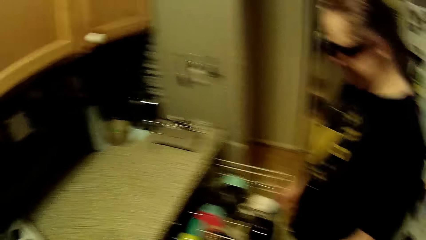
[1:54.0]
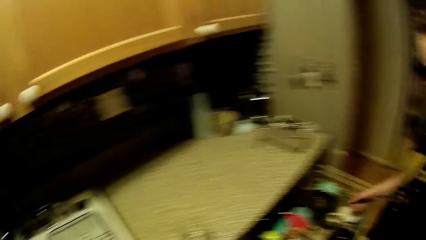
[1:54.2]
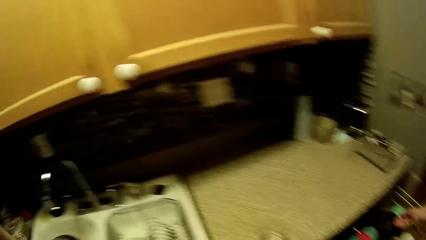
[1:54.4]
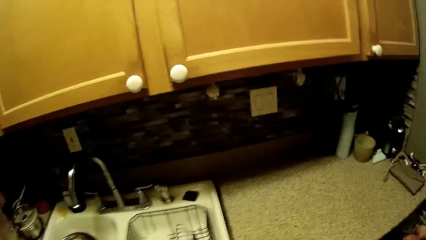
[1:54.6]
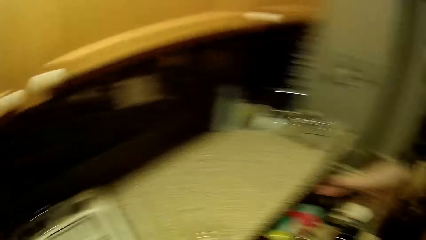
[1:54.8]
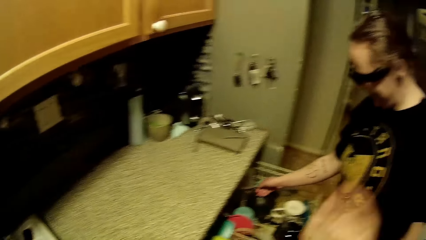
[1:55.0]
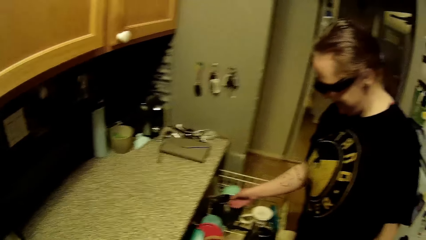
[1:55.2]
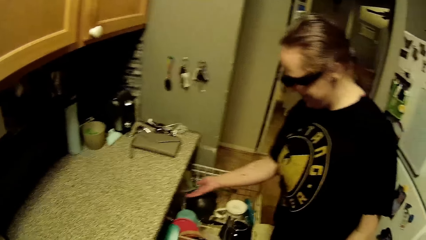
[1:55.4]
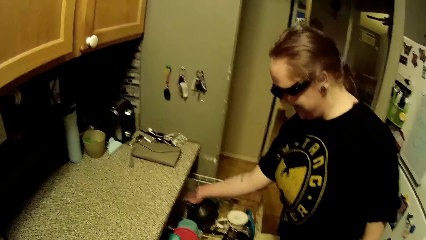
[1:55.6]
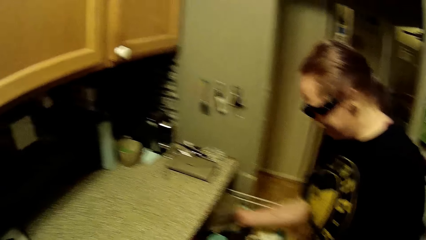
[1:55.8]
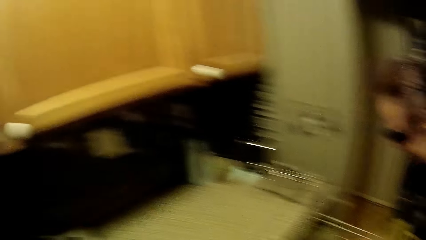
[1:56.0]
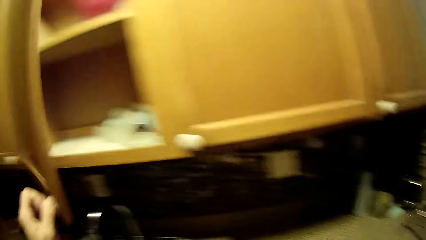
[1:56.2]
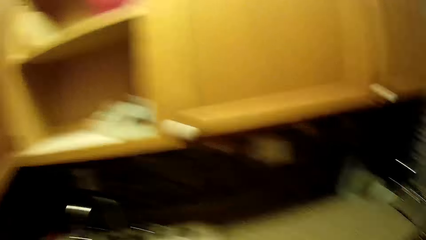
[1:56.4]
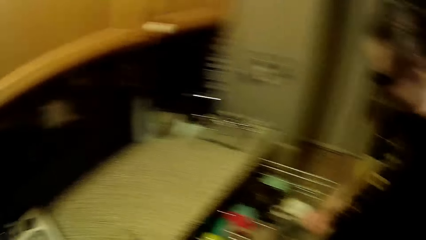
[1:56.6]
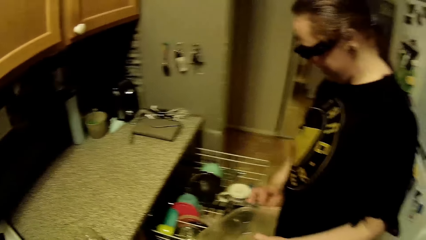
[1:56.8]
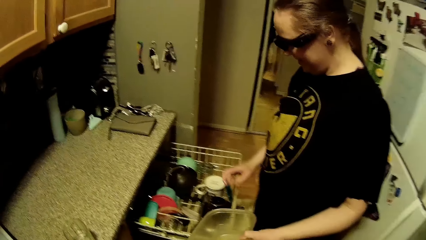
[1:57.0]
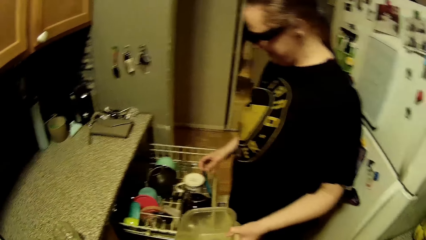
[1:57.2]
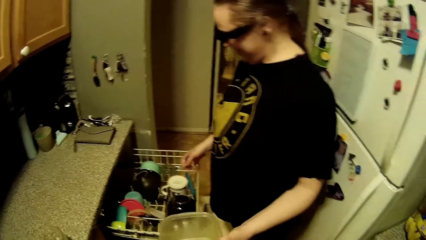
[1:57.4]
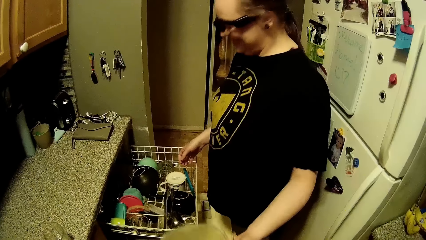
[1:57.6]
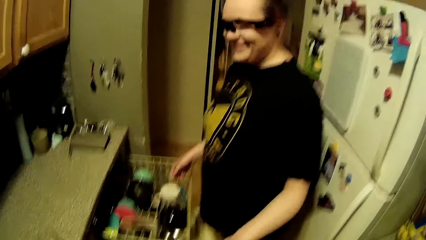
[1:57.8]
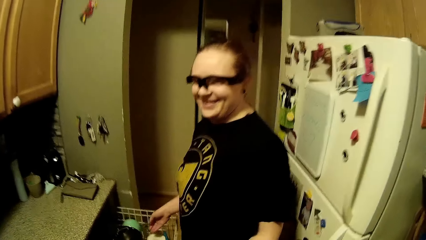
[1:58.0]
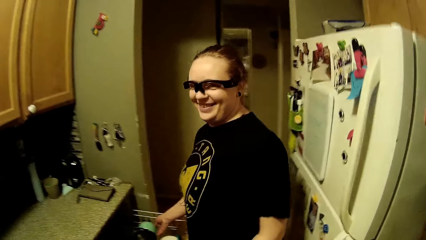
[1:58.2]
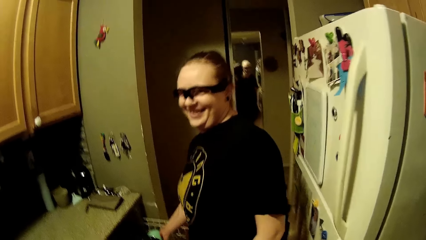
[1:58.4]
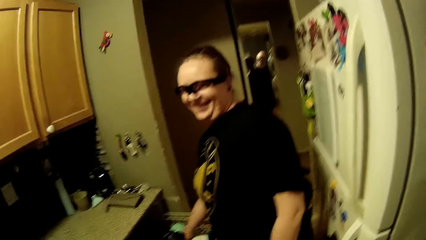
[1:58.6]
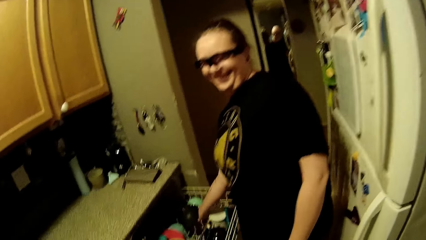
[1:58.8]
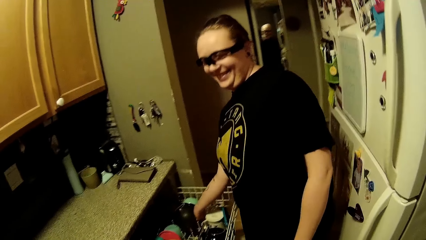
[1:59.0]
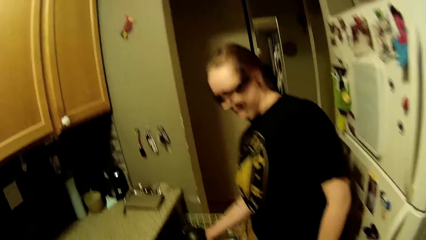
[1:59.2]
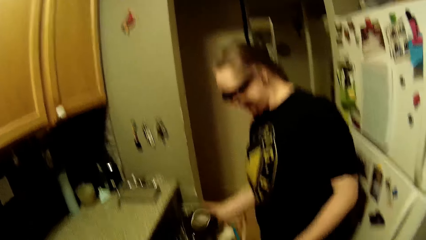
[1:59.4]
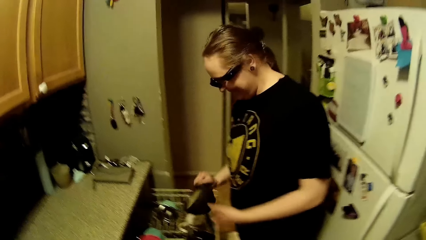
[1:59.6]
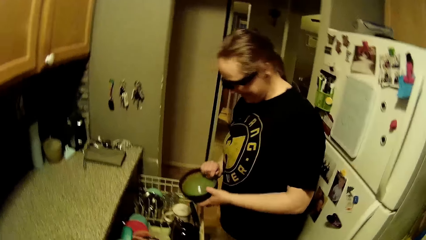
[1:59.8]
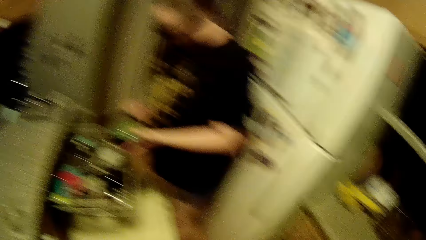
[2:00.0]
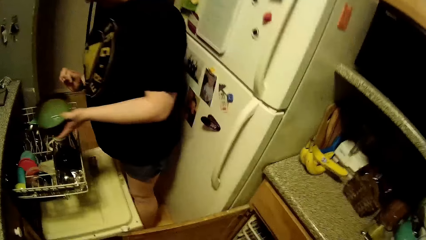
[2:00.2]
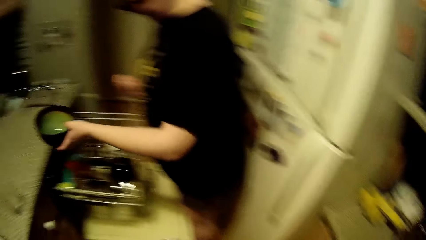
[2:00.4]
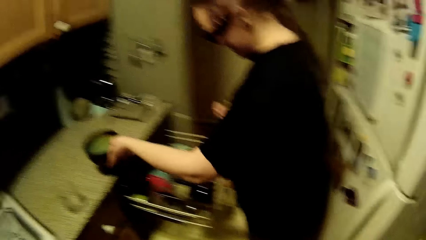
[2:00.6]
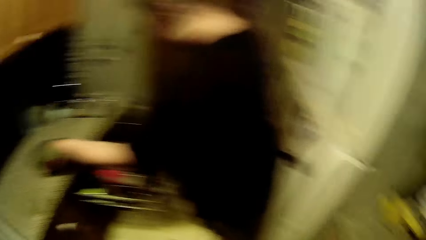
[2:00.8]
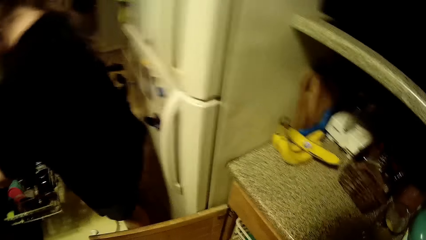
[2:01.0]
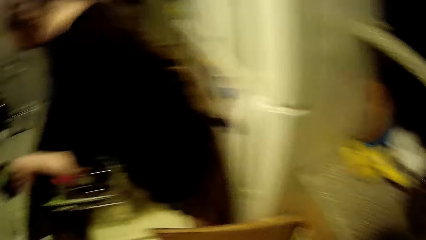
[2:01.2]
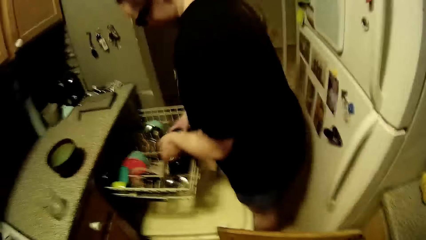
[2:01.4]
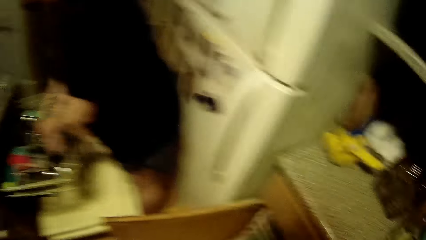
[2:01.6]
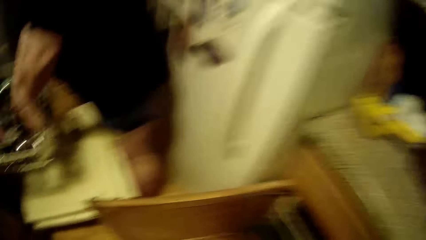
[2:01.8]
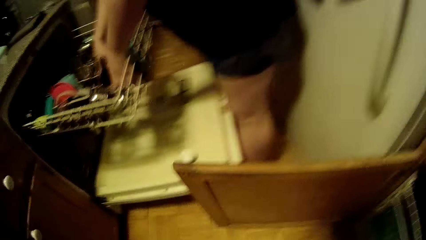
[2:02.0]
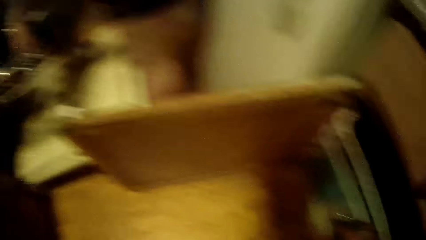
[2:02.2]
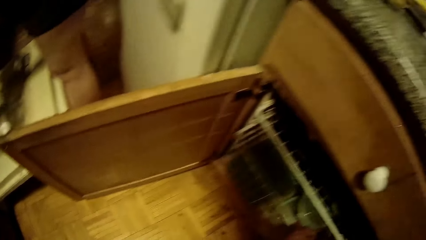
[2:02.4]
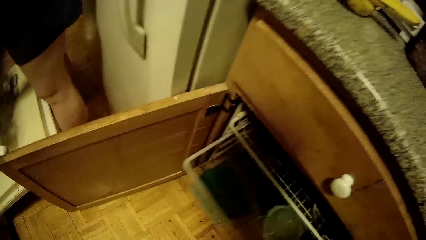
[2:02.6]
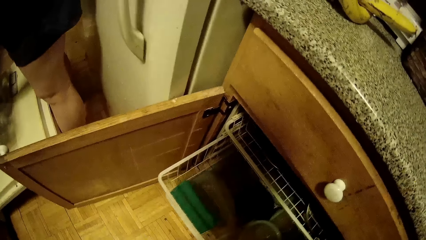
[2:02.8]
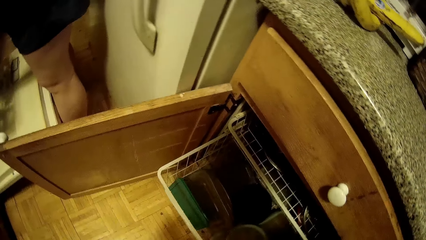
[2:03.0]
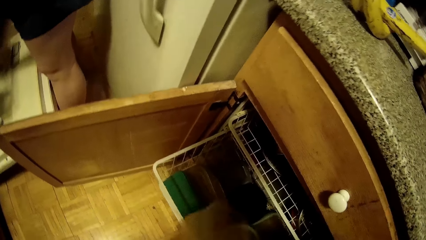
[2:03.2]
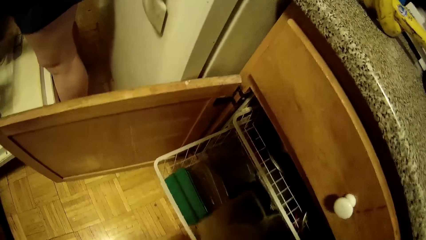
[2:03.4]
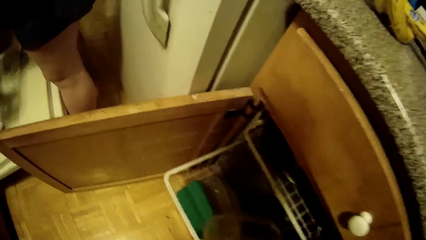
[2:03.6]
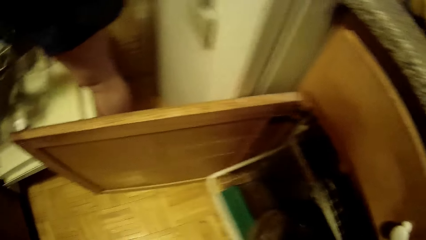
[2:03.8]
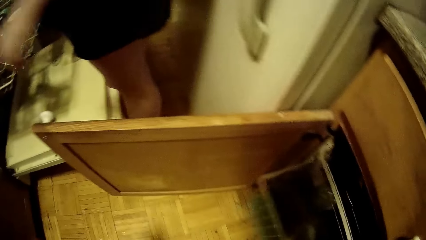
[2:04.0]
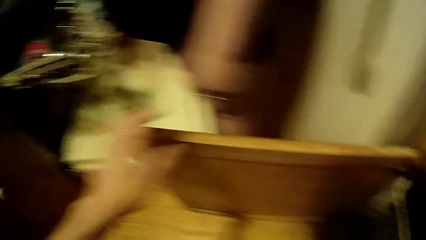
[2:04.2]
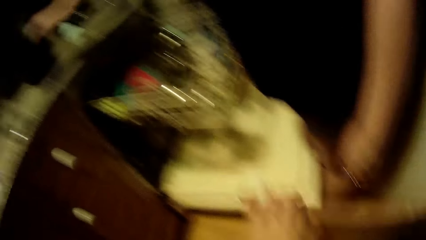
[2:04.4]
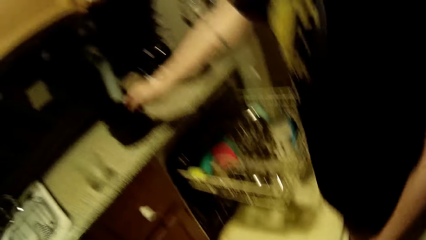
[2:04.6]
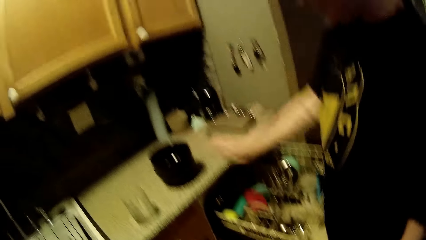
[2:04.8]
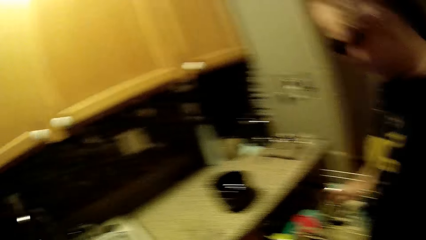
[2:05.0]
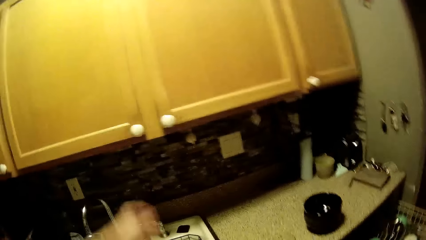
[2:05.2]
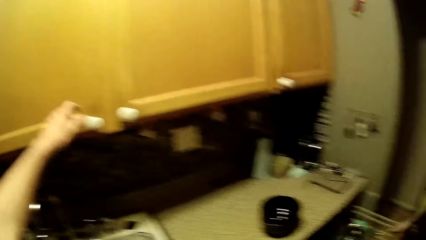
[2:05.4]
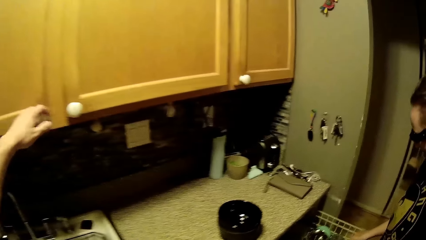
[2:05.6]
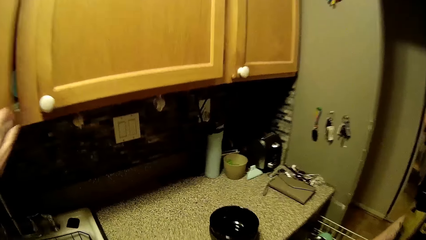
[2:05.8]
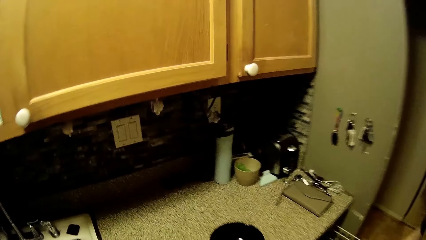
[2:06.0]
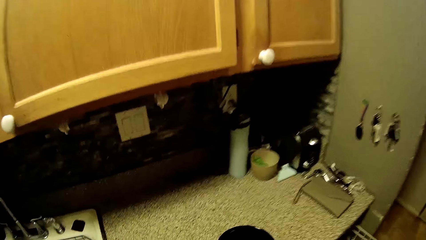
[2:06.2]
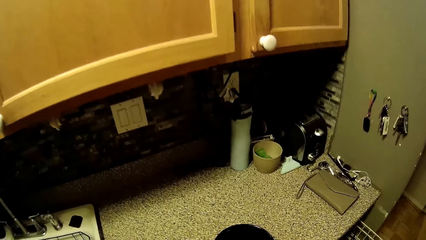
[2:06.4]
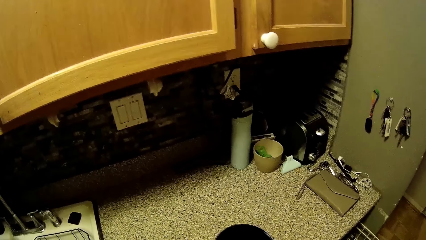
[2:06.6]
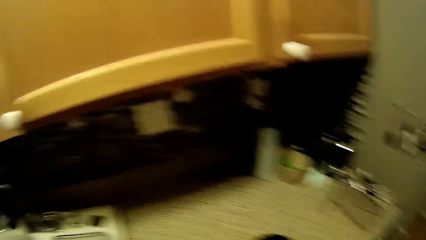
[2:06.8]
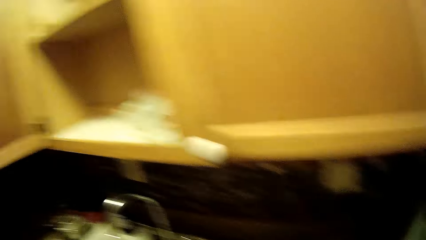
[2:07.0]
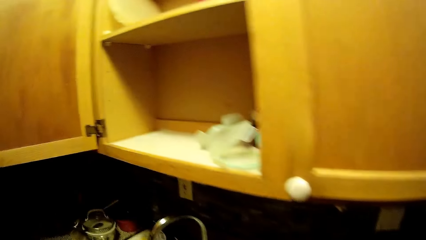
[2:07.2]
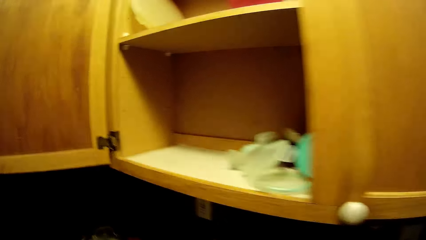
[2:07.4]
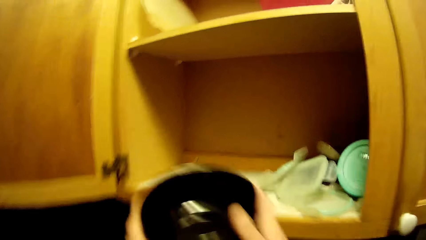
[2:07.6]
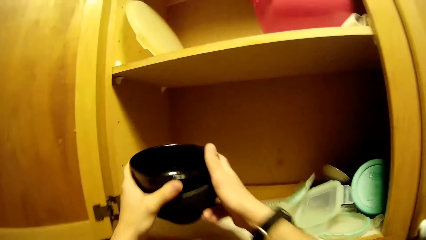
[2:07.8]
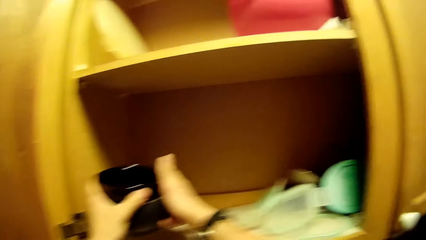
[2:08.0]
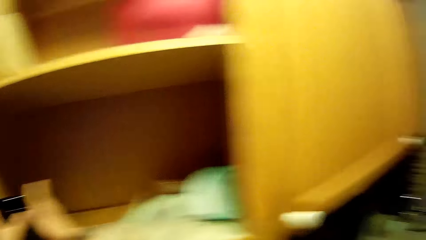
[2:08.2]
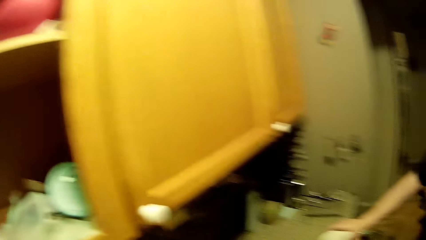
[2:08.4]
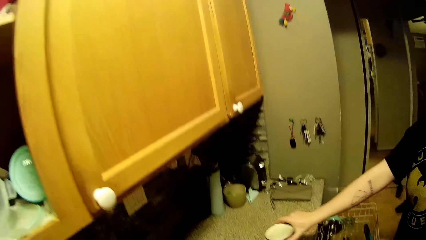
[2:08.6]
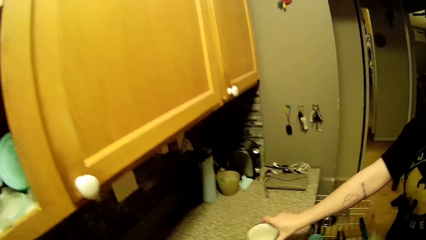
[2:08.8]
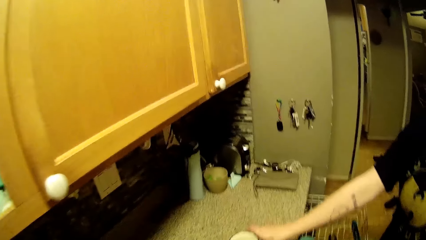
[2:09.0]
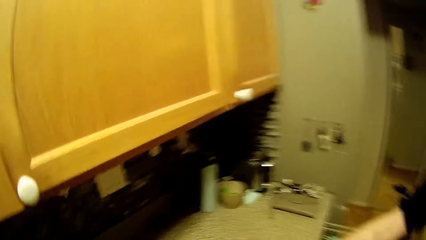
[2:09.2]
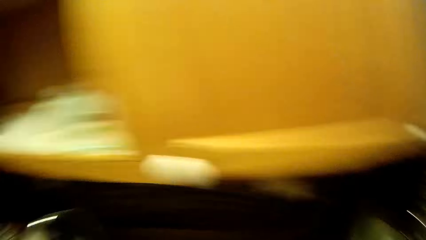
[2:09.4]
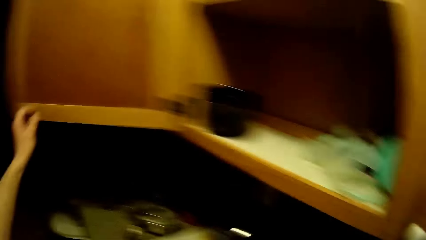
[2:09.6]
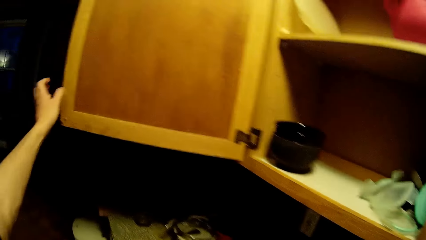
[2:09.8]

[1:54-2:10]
The woman adjusts the upper rack of the dishwasher with both hands. The camera wearer looks around, stretches his hand and drops his hand. The woman picks up a plate from the upper rack of the dishwasher with her right hand. The camera wearer opens an upper kitchen cabinet with his left hand. He looks around. The woman picks up a bowl in the upper rack of the dishwasher with her right hand. She passes the bowl from her right hand to her left hand. She drops the bowl on the cabinet top with her left hand. The camera wearer pulls a dish drainer with his right hand. The woman closes the shelf. The camera wearer drops a container in the dish drainer with his left hand. He closes the dish drainer with his left leg. He closes the door of the cabinet with his left hand. He opens the upper kitchen cabinet with his left hand. He places the bowls in the upper kitchen cabinet with both hands. The woman drops a cup on the cabinet top with her right hand.
